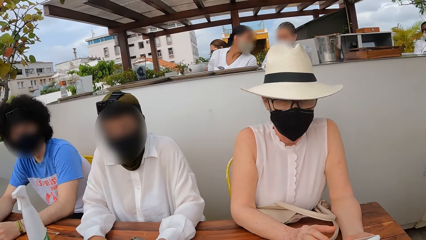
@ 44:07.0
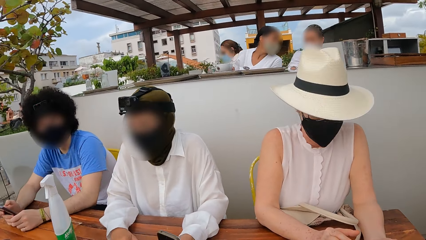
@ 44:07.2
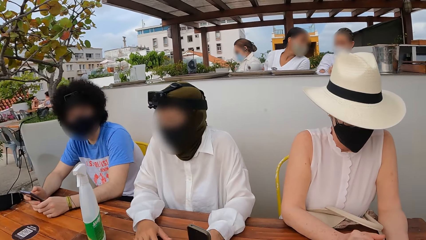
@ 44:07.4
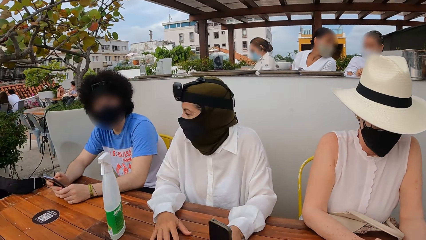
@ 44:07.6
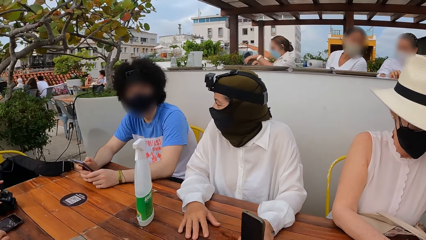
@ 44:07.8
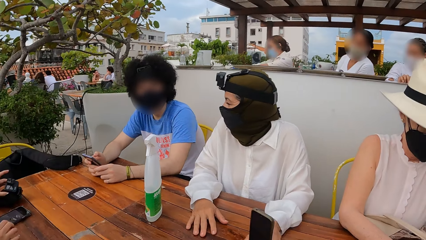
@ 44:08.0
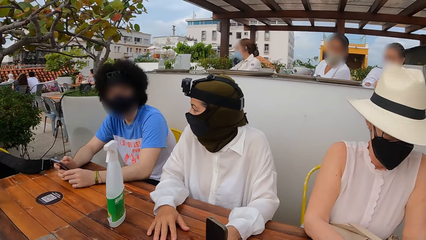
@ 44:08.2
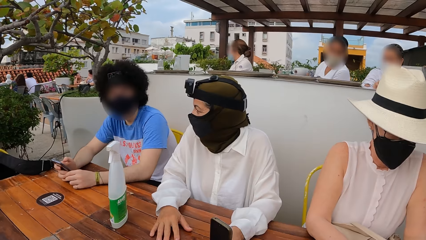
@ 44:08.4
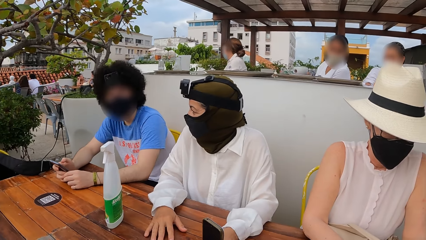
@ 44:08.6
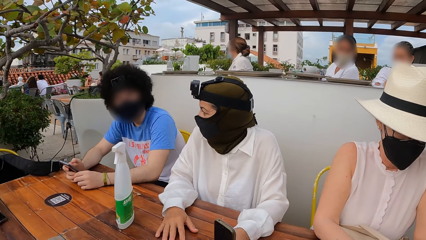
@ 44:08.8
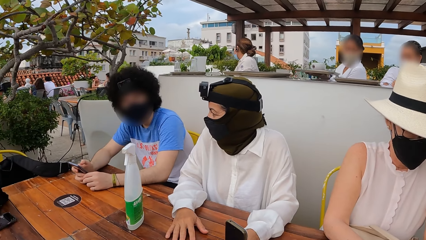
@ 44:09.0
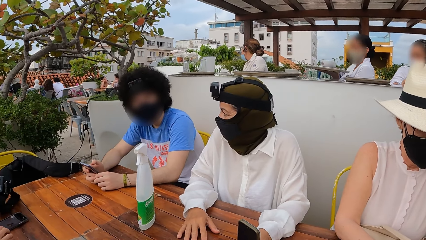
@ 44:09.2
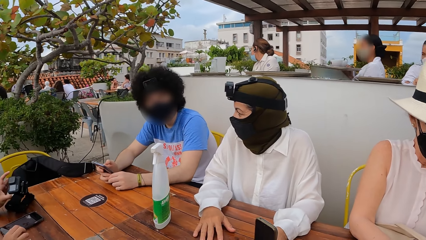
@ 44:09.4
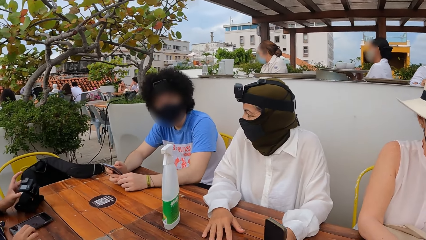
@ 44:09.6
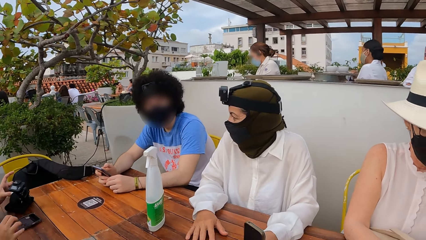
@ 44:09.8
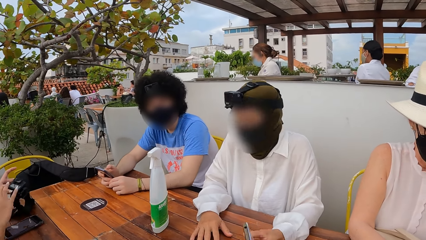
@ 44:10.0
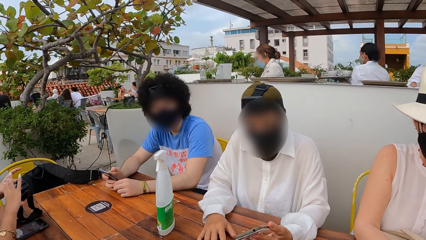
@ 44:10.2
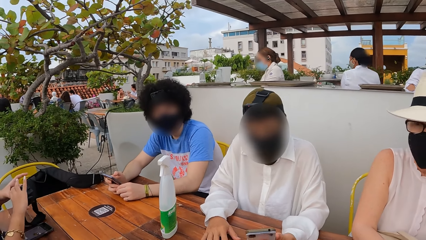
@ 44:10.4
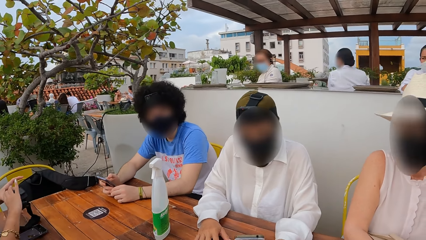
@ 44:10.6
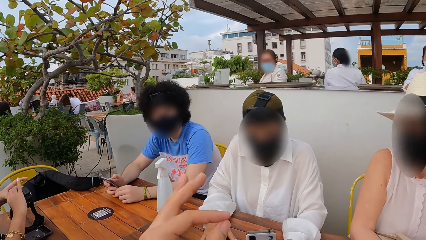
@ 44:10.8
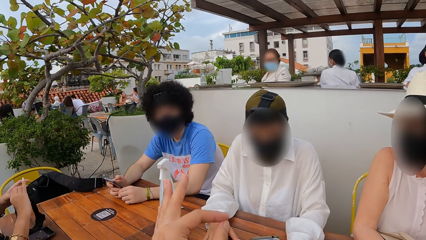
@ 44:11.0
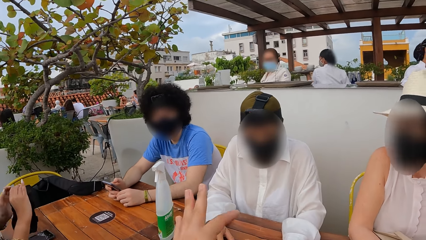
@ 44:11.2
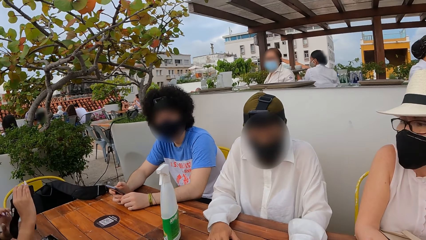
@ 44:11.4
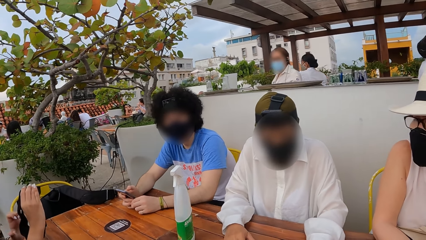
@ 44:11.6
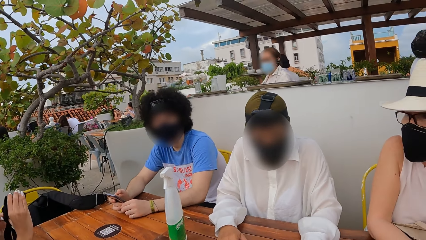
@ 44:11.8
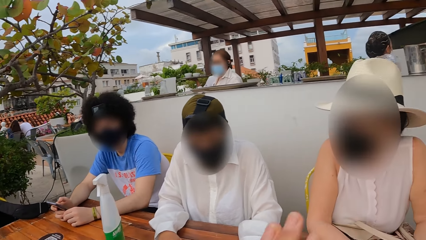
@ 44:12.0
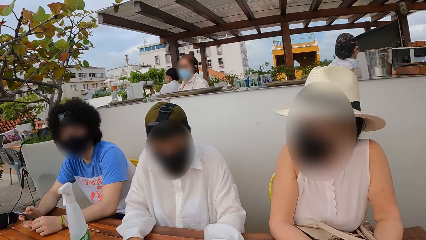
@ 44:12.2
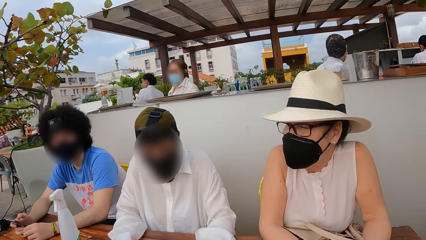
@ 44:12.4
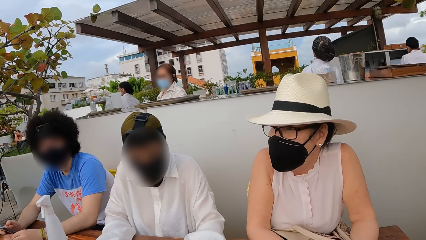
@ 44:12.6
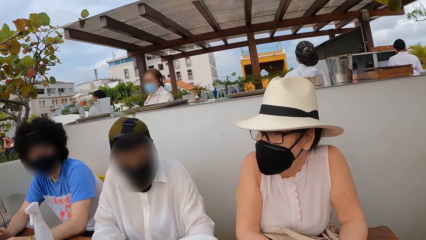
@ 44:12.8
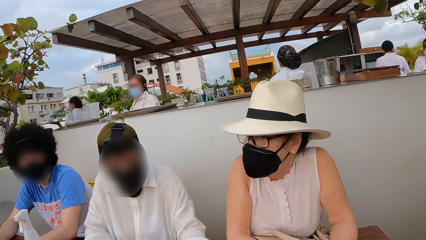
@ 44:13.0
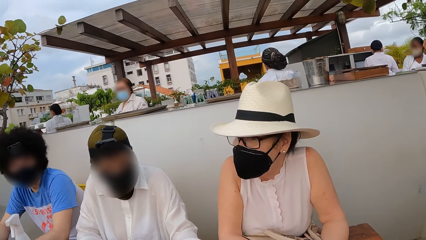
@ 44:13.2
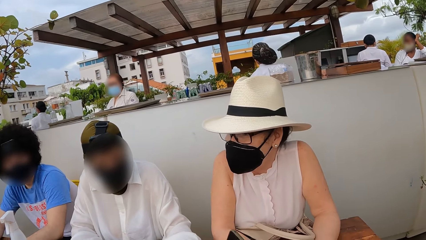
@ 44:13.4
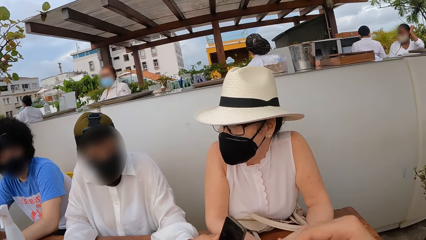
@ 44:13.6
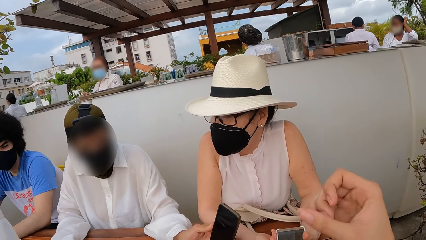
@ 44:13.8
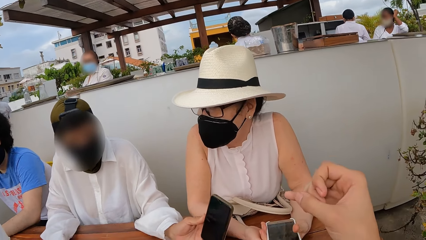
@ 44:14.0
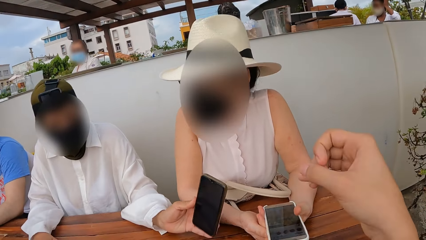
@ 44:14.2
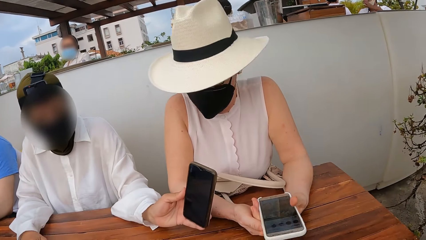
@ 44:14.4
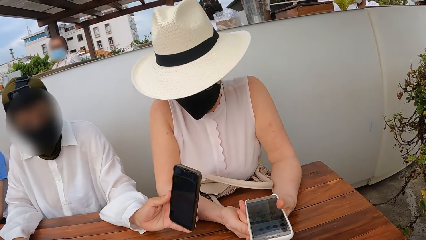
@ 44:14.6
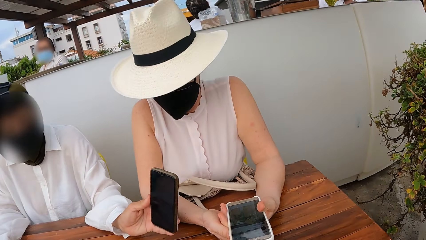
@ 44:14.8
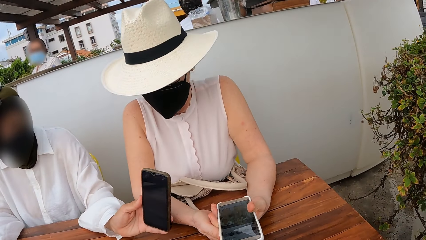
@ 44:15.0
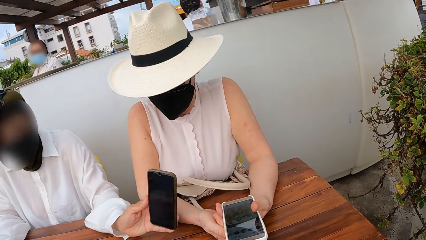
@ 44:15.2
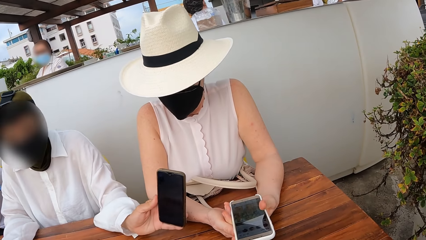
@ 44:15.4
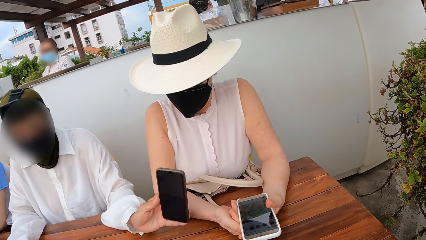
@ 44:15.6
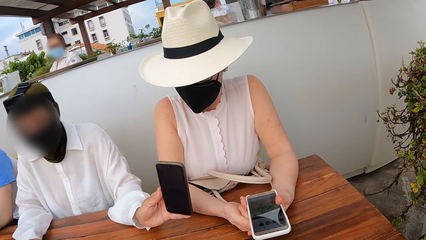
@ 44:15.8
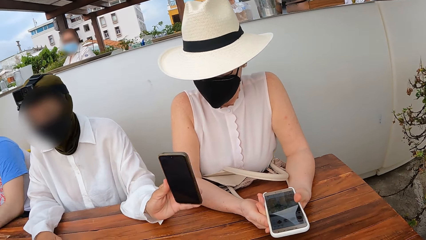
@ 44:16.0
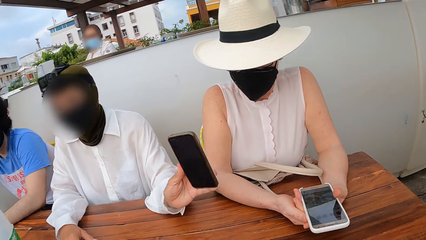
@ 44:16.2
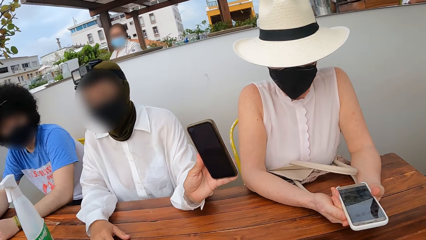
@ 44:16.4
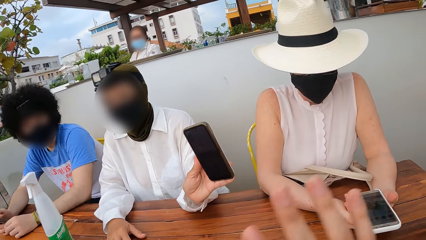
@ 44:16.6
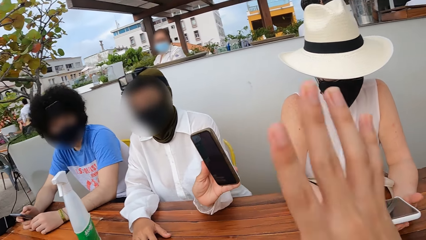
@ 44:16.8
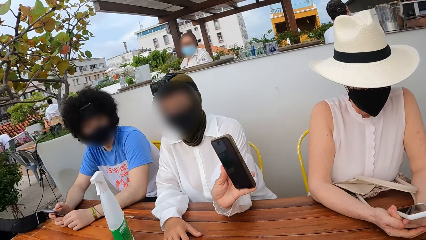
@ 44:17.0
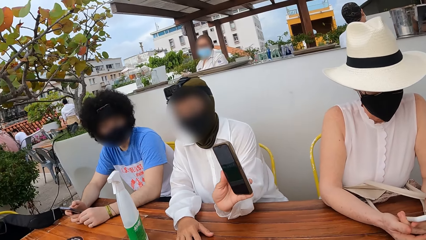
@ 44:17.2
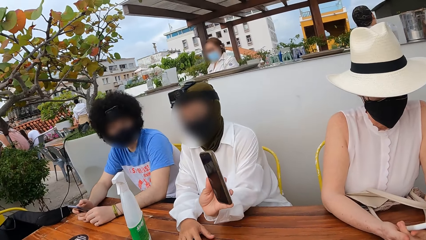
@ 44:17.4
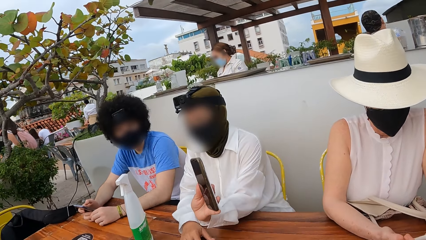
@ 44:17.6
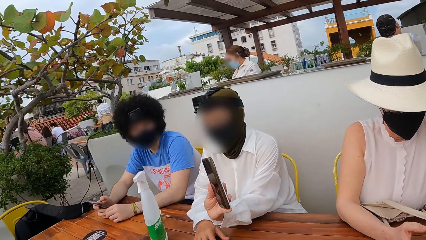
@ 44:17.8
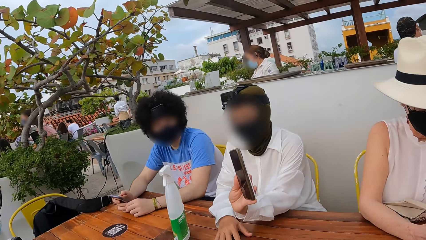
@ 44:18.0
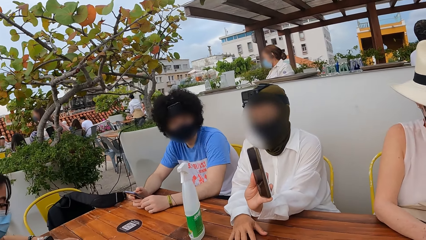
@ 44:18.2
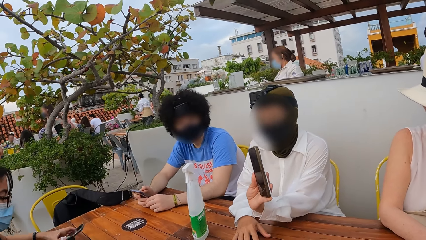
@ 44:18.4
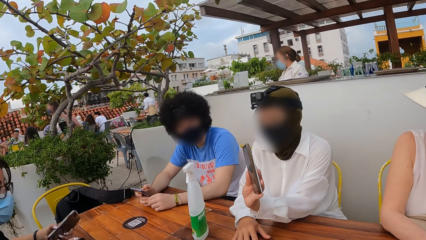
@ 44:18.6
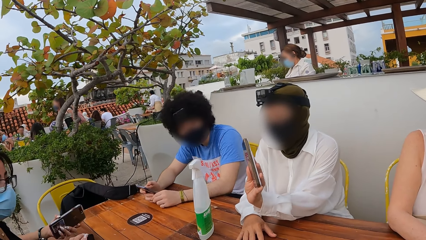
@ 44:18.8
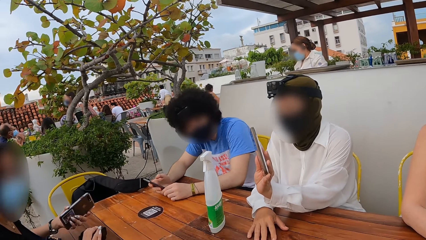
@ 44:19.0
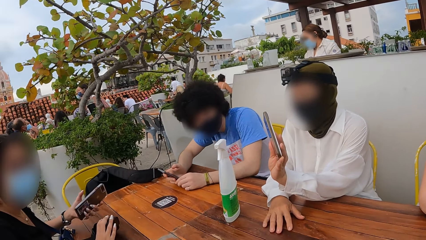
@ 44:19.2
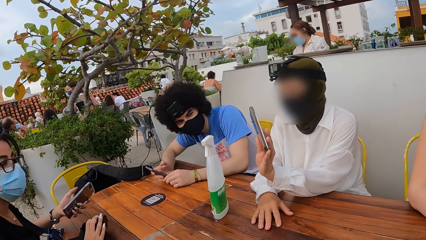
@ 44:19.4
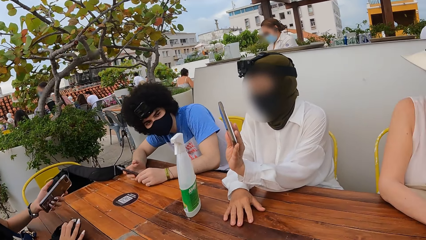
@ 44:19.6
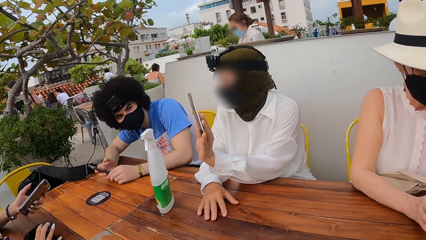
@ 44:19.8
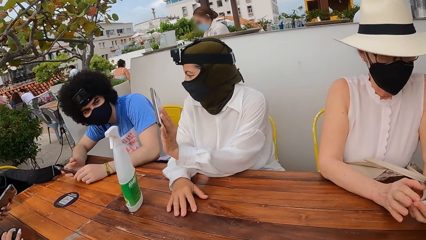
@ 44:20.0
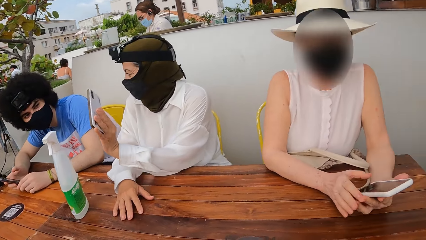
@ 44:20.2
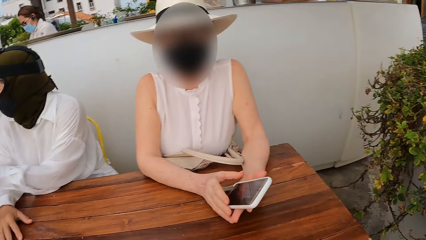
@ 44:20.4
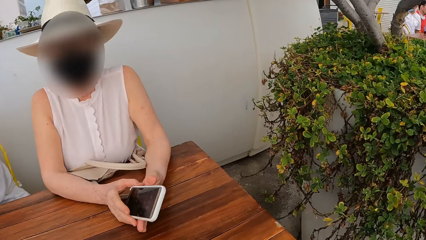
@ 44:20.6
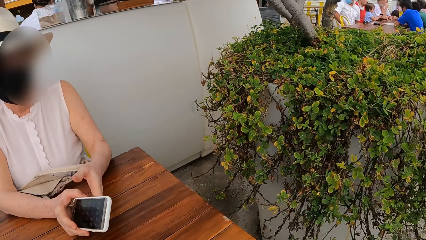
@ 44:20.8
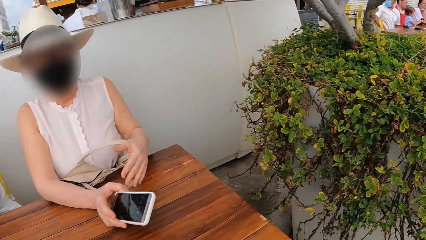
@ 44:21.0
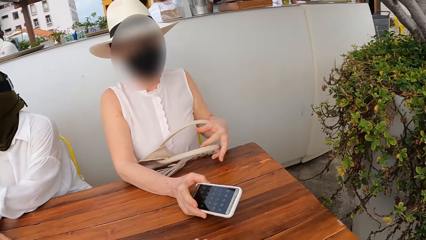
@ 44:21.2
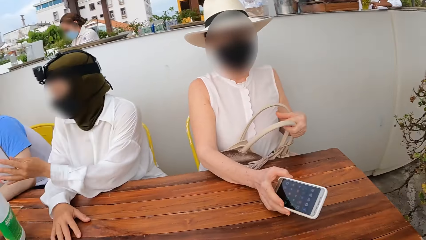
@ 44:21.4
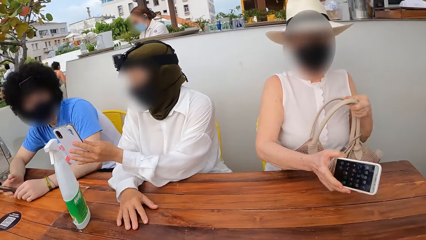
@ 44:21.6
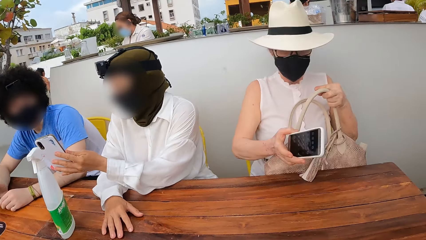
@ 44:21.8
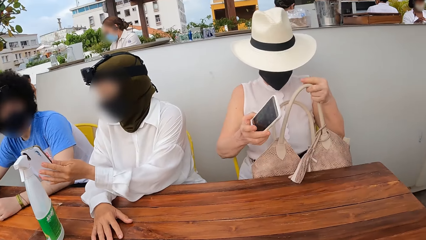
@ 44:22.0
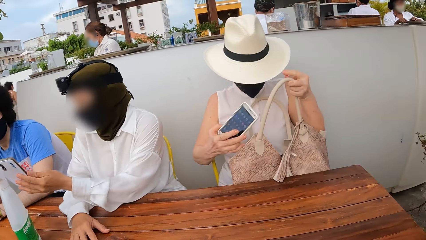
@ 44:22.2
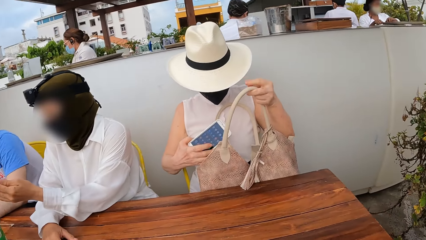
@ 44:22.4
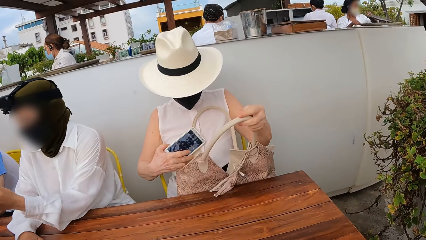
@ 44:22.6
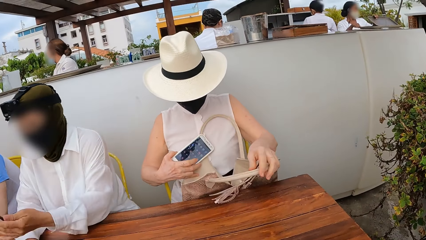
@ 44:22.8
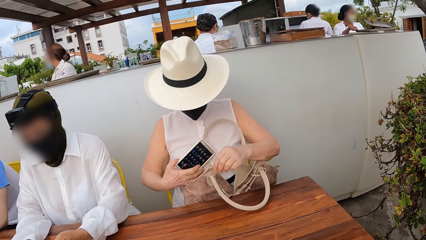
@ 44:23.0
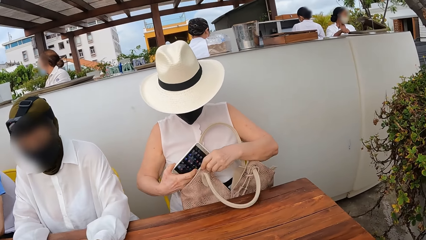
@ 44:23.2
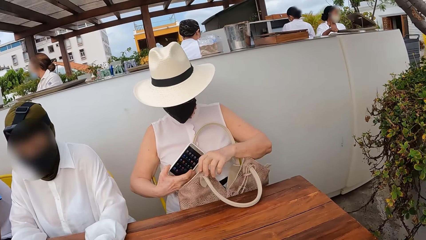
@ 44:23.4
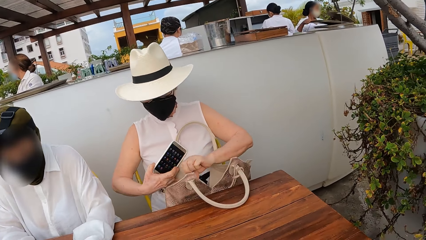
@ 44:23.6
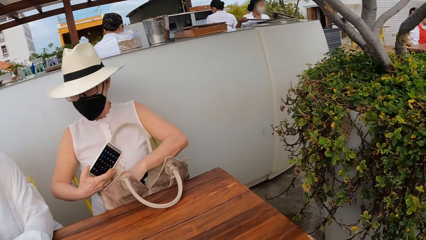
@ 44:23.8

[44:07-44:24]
A lady interacts with another lady. The camera wearer looks around a restaurant. She interacts with a third lady. She moves her hand on a table. The first lady interacts with the second lady. The camera wearer looks around the restaurant. The third lady adjusts a bag on her lap.
